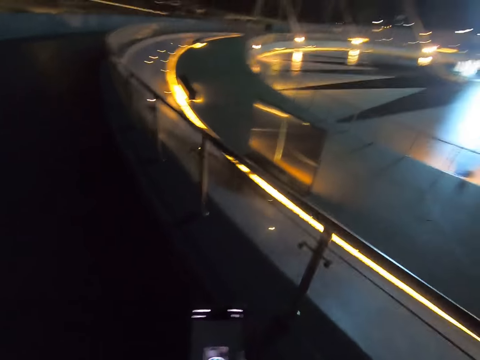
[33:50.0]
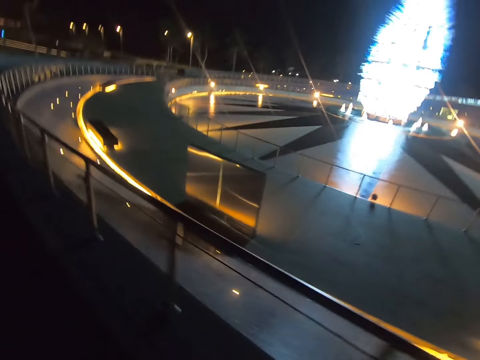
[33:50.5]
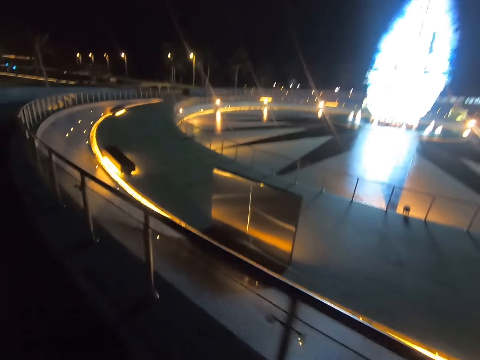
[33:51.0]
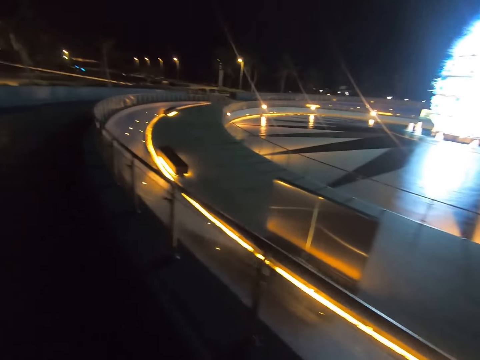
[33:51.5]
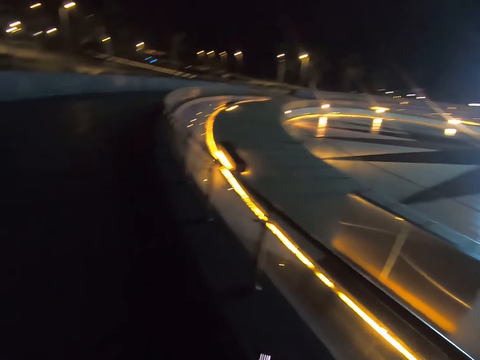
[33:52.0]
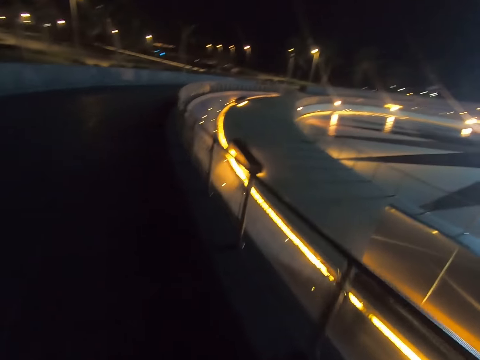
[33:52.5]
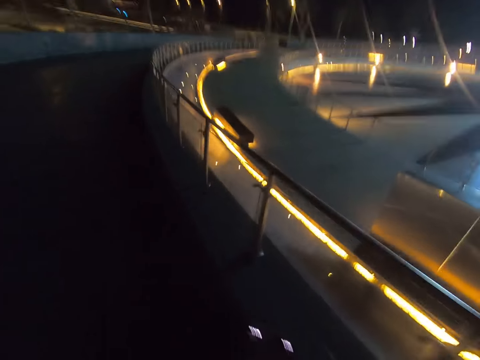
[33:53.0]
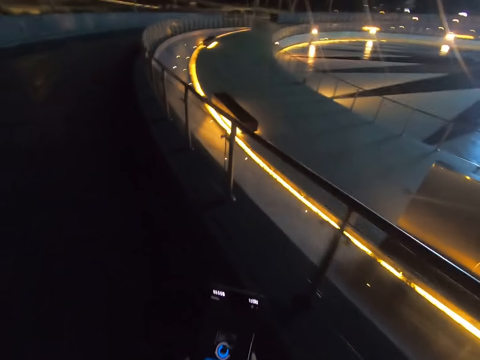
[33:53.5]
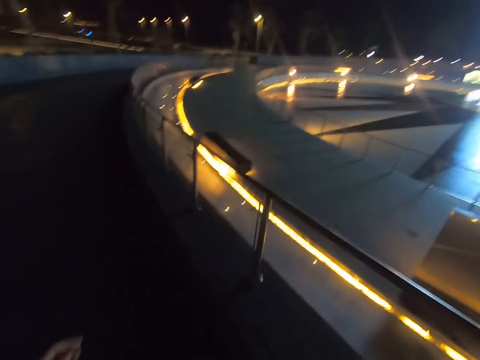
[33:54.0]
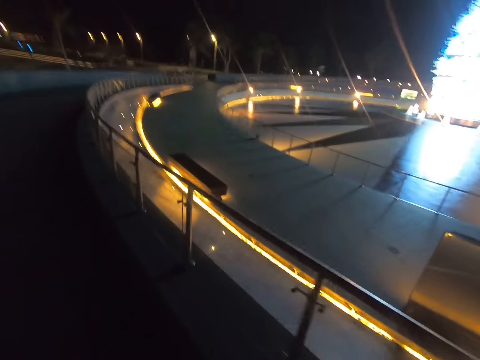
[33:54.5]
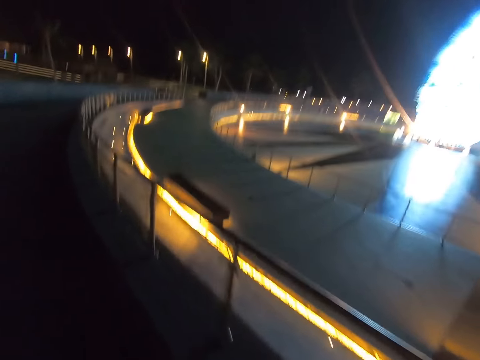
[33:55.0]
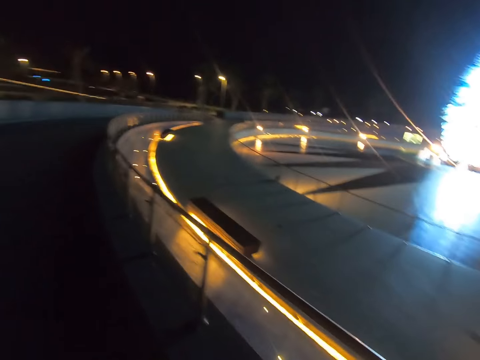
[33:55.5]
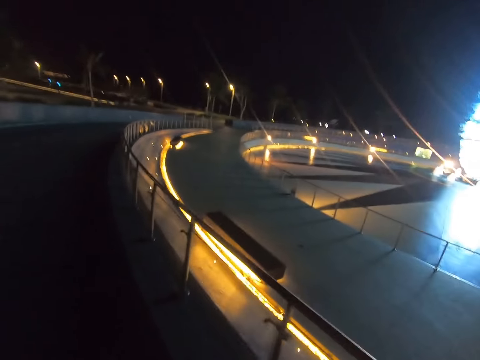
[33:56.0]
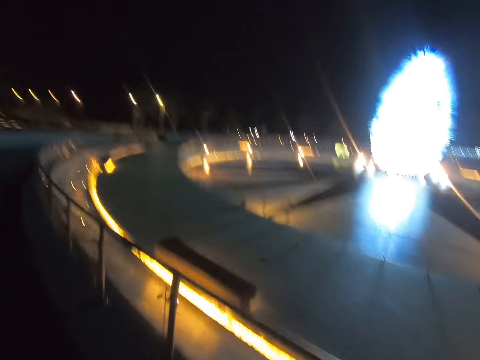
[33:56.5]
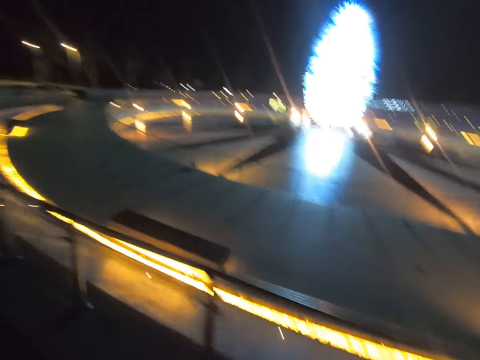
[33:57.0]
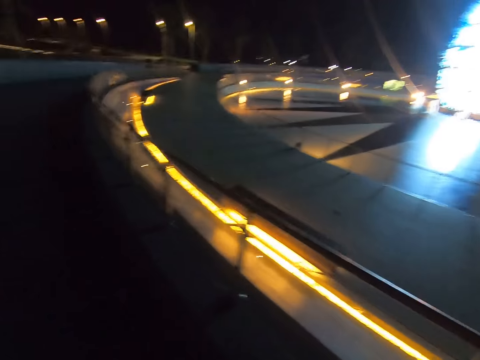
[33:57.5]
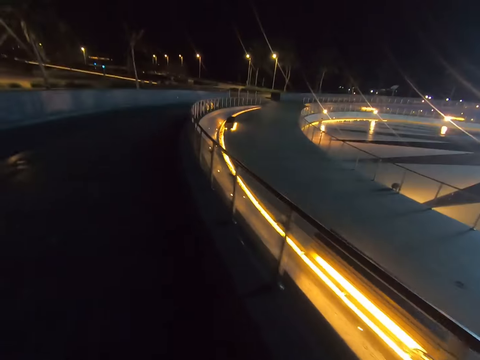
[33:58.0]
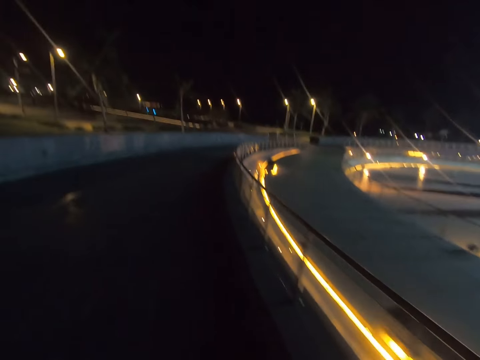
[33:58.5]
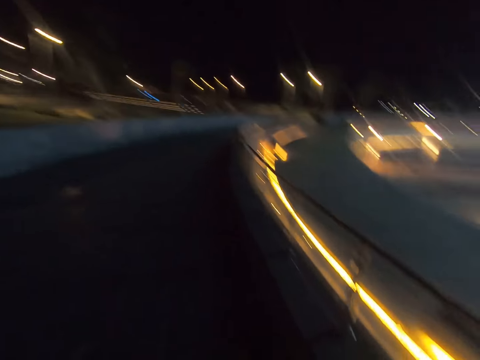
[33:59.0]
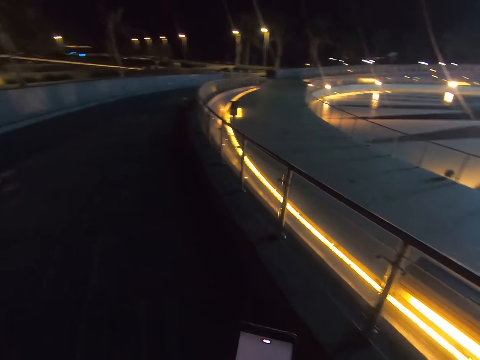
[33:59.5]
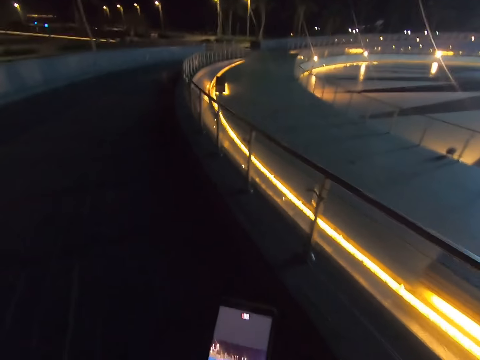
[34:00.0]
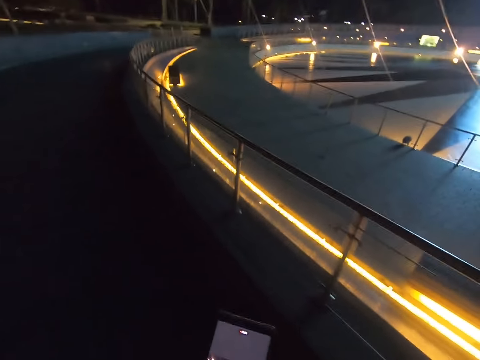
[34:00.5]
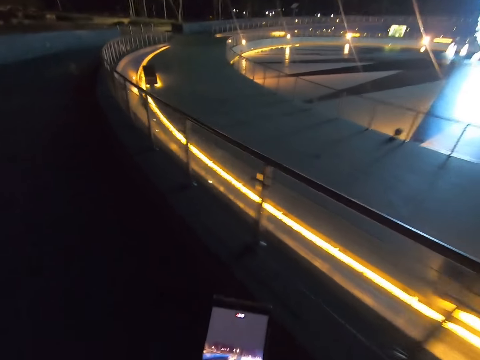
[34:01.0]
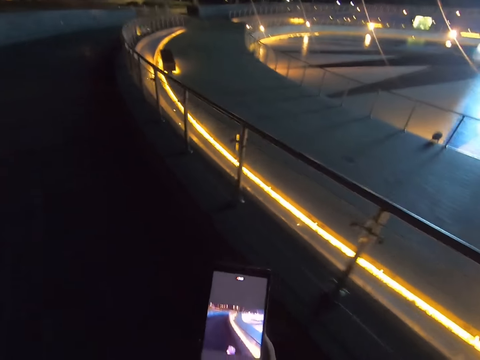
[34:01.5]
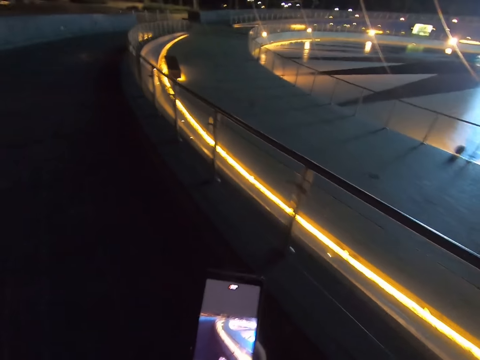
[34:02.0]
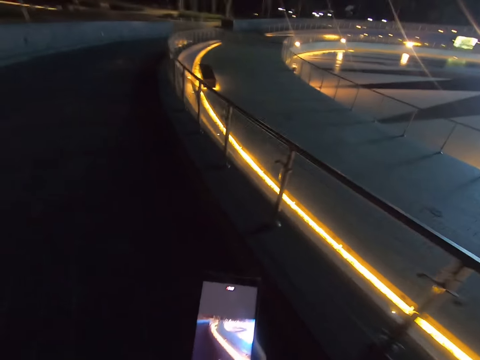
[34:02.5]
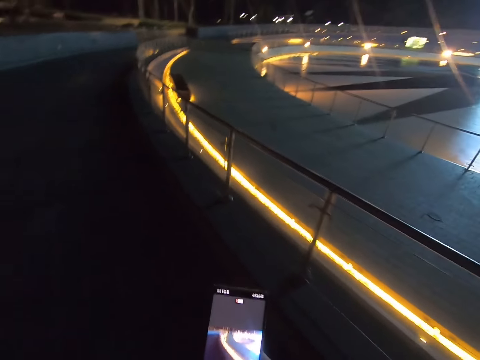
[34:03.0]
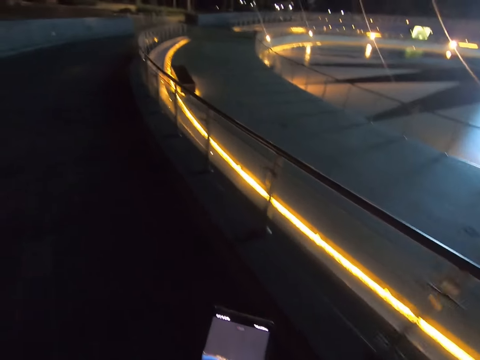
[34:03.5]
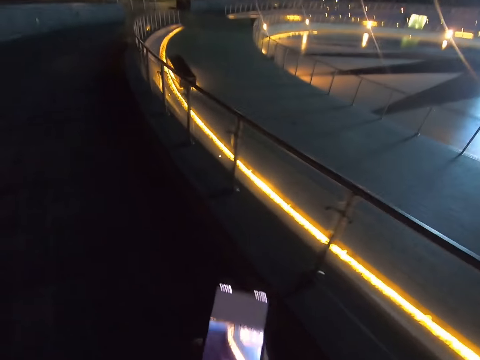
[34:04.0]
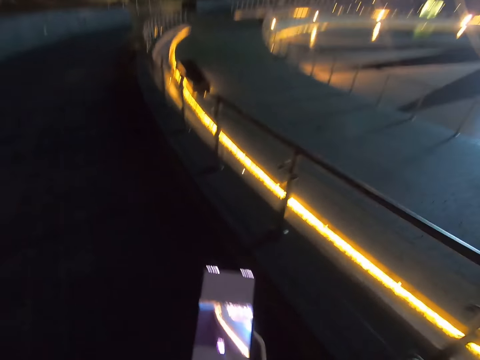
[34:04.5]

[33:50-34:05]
The camera wearer walks along the street. They cross the road. They scroll the phone. They walk along the street. They take videos with the phone. They scroll the phone.

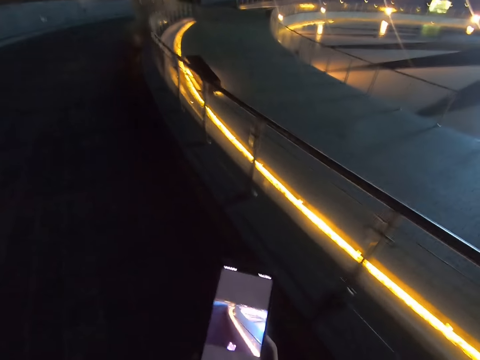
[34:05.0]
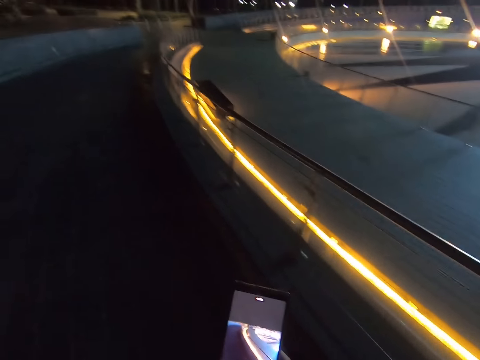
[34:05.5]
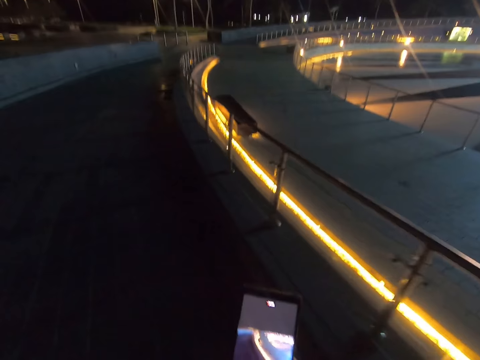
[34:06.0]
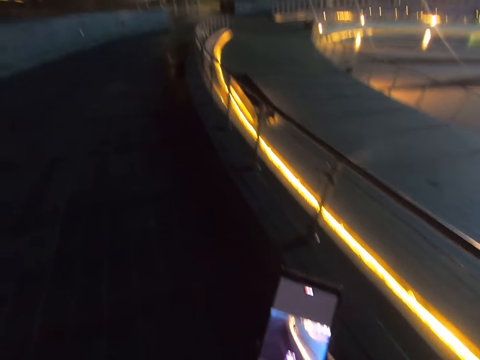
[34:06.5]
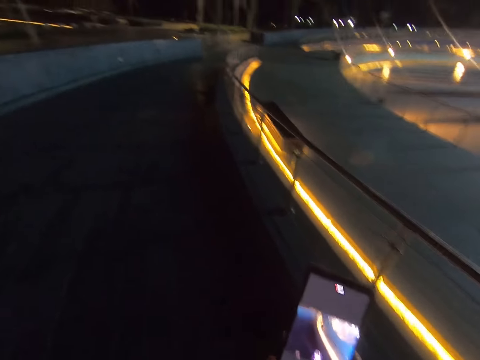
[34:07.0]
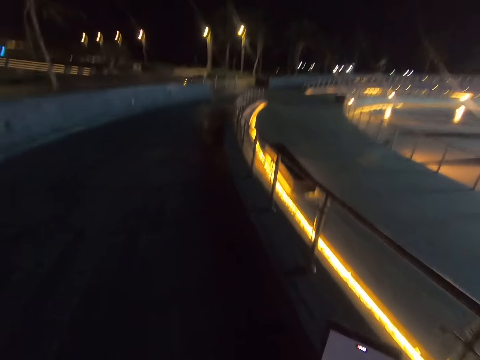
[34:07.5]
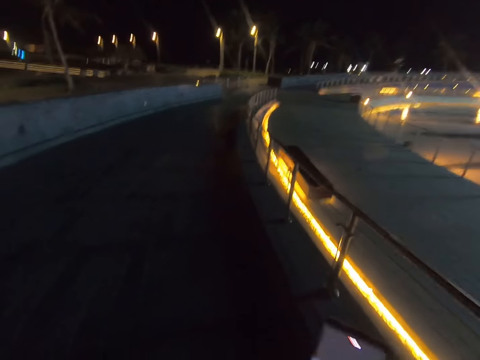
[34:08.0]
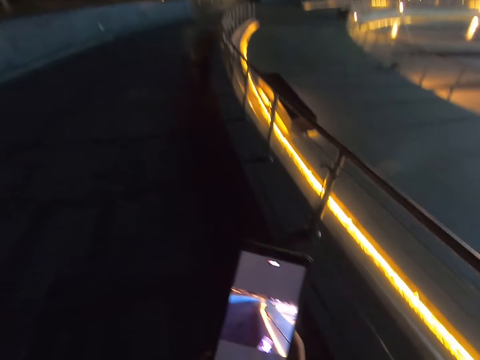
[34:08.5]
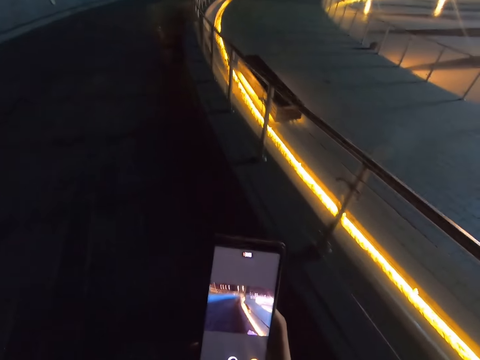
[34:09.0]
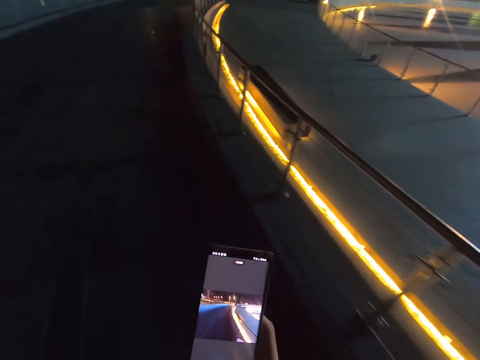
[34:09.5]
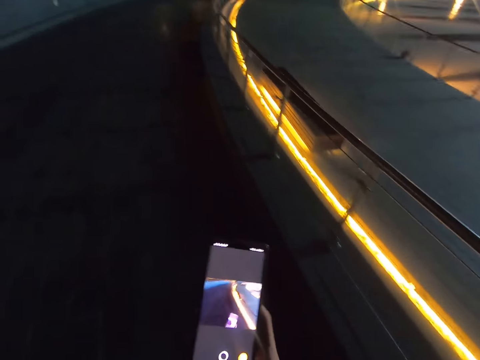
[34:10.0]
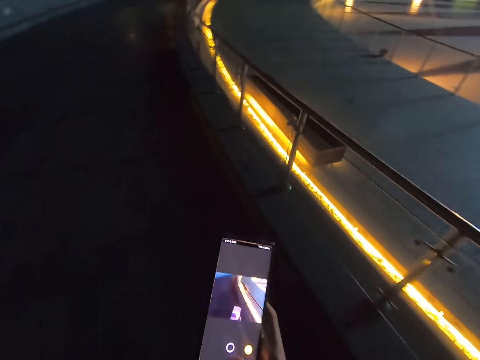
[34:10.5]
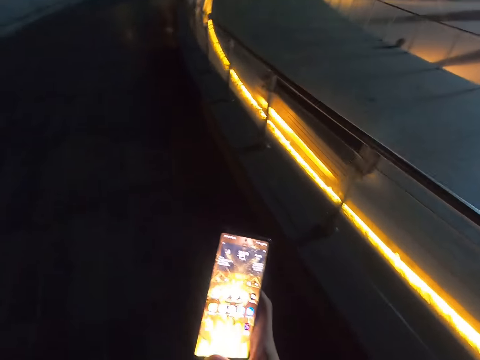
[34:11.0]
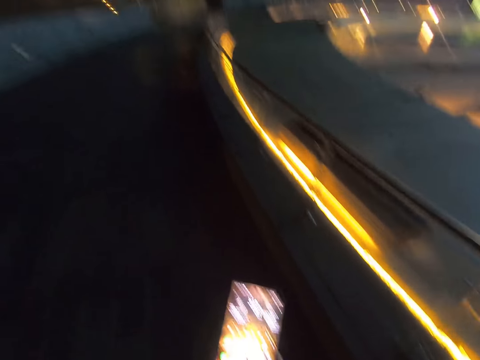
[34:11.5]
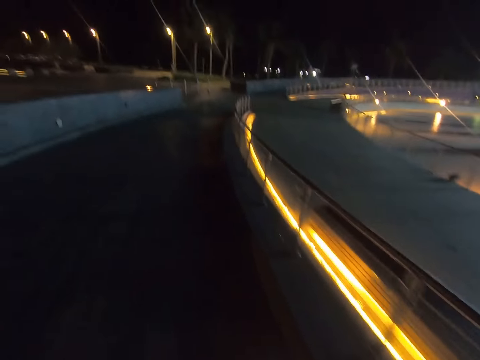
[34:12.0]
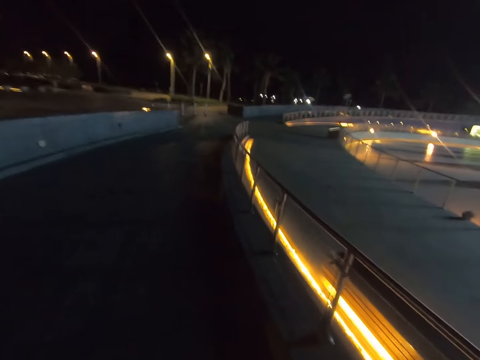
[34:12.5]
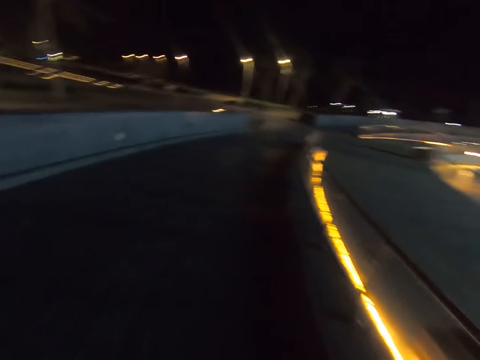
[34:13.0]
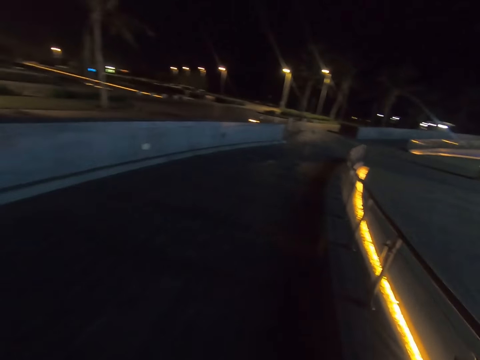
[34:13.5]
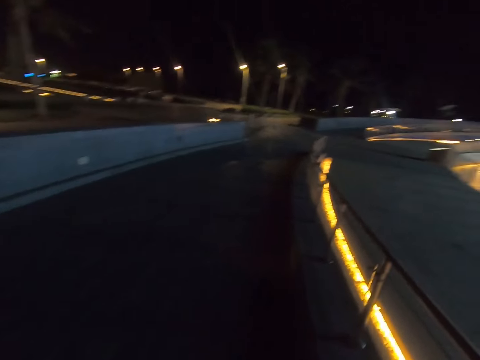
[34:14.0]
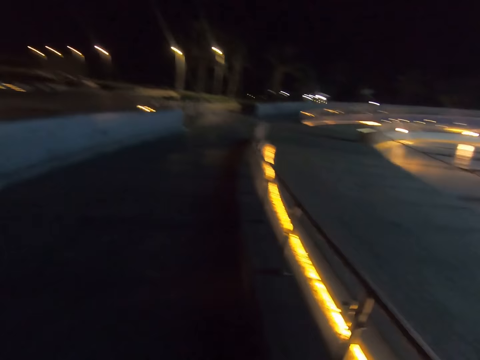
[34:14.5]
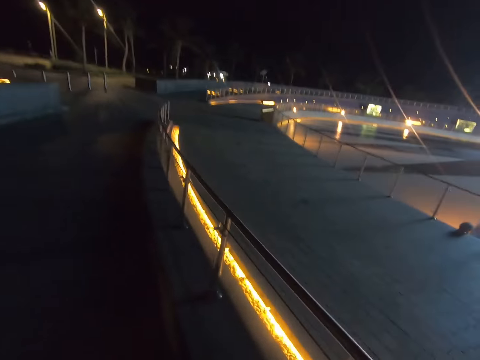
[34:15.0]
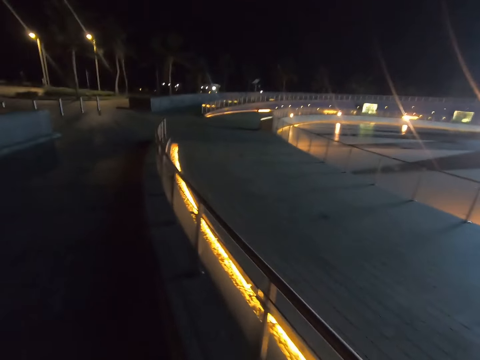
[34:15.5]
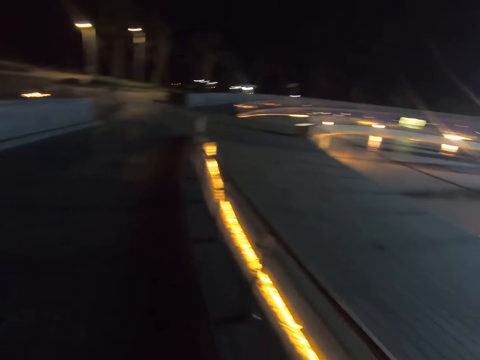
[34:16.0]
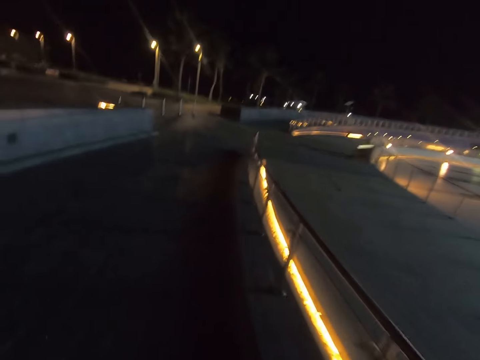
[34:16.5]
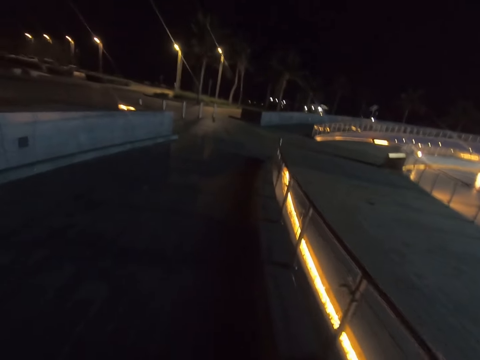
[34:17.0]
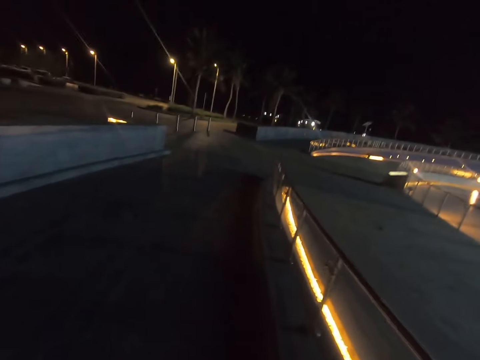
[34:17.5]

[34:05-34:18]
The camera wearer scrolls the phone. They walk along the street.
